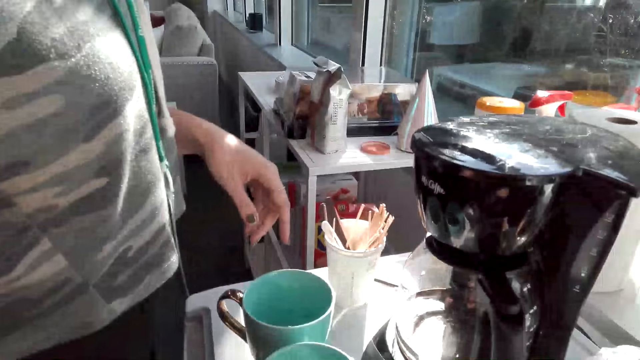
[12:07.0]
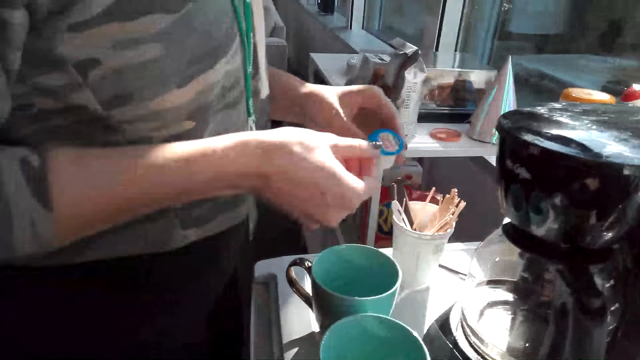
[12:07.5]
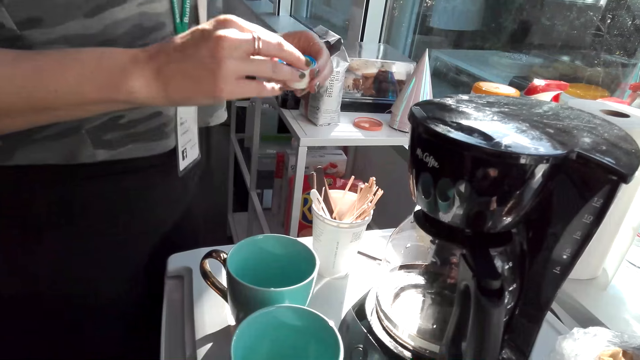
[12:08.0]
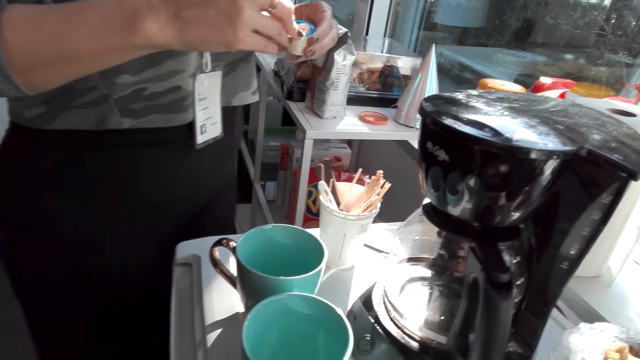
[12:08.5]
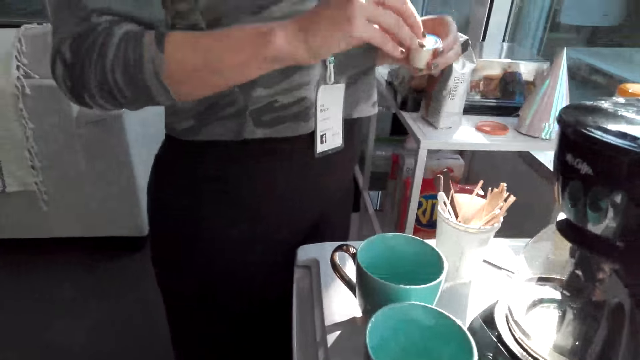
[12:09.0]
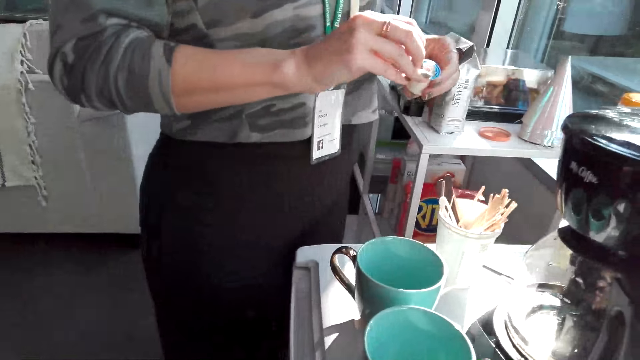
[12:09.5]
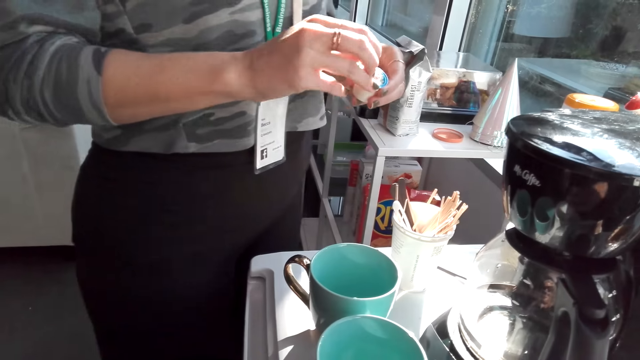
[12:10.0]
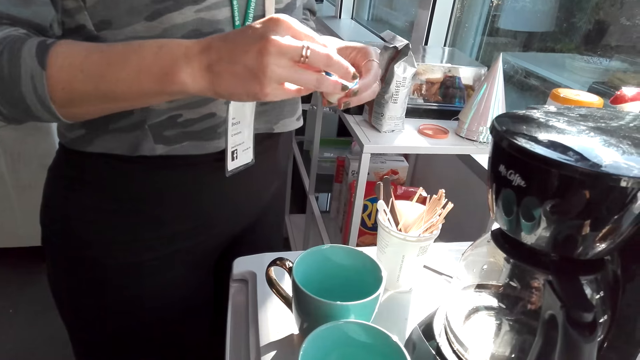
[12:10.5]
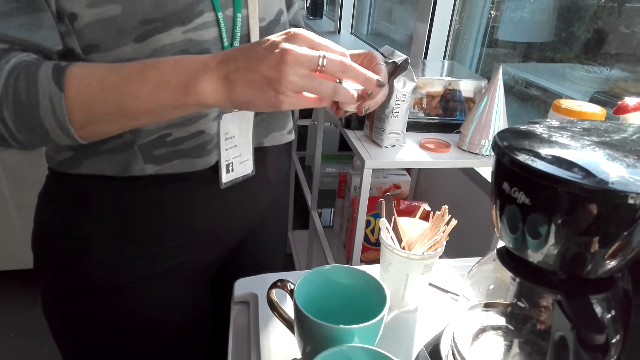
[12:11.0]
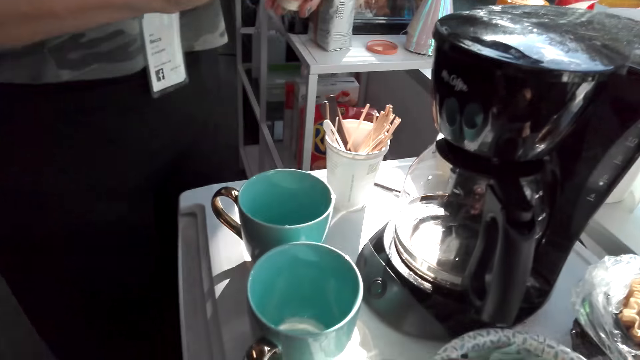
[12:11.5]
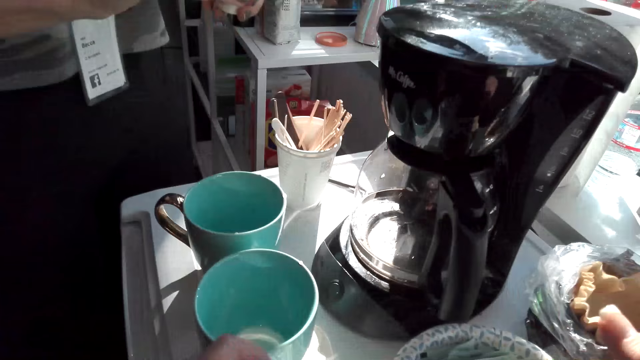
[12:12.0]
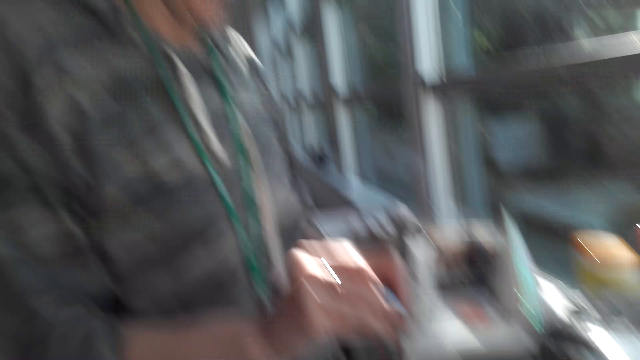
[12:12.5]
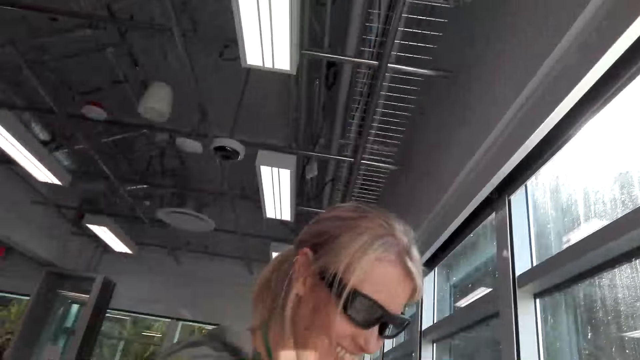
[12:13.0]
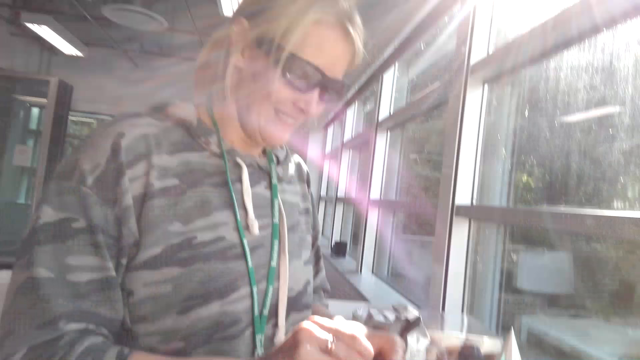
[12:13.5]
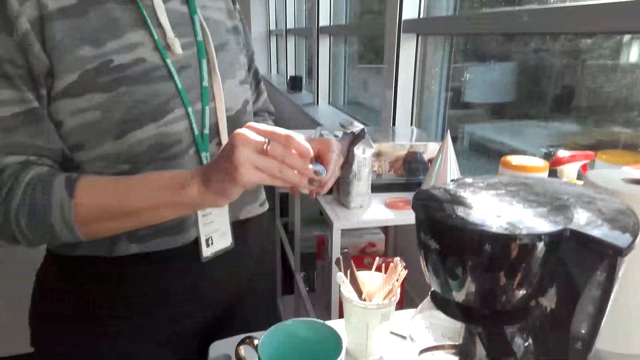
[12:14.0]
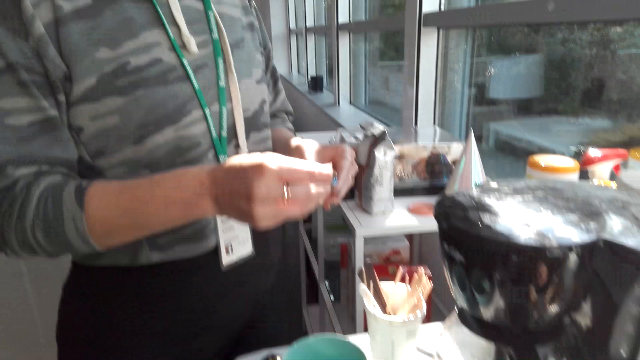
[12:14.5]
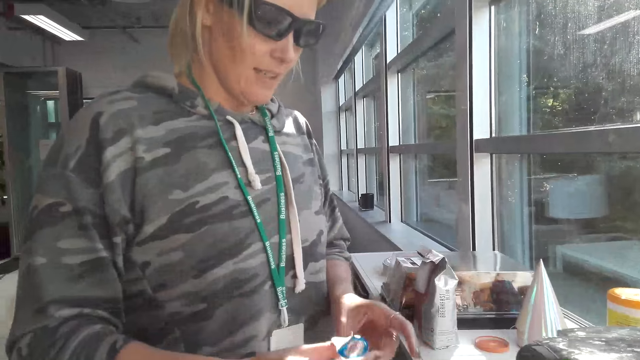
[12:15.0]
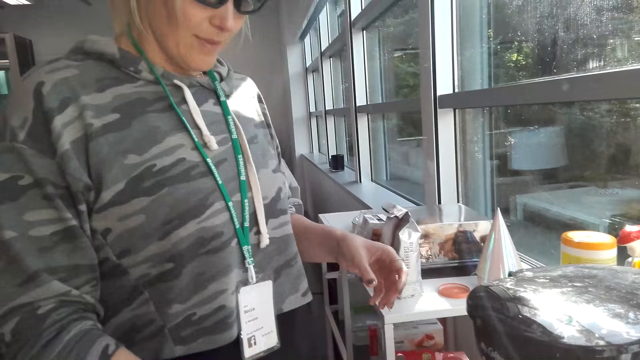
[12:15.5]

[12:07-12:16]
A person unseals cream and picks up something. The camera wearer talks with the person. They laugh. The person laughs.

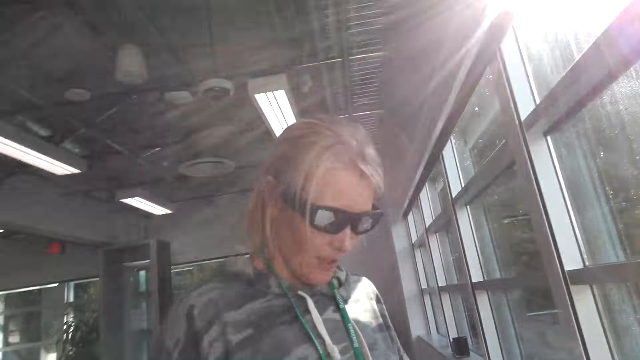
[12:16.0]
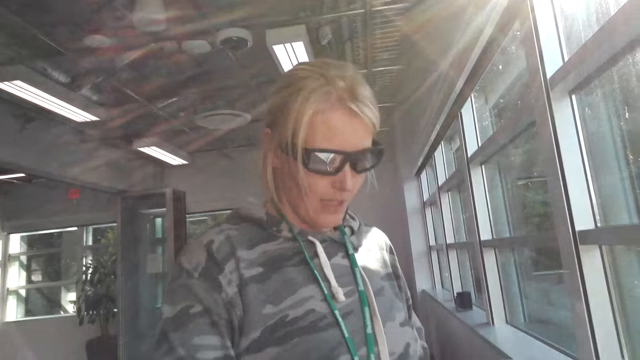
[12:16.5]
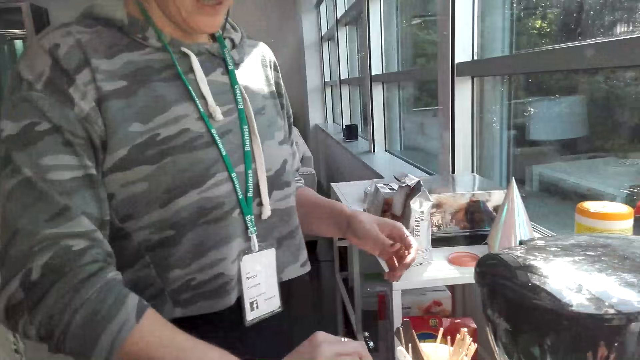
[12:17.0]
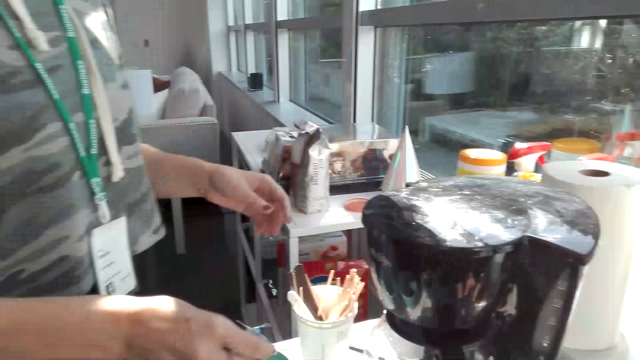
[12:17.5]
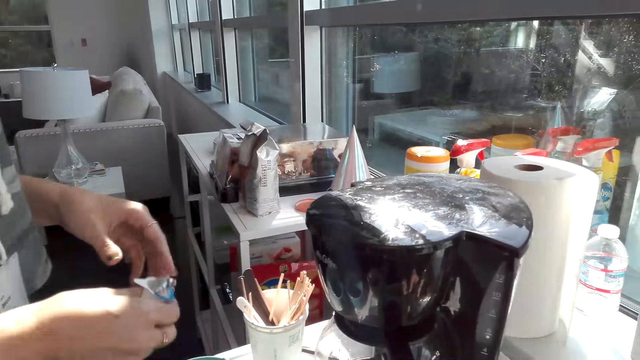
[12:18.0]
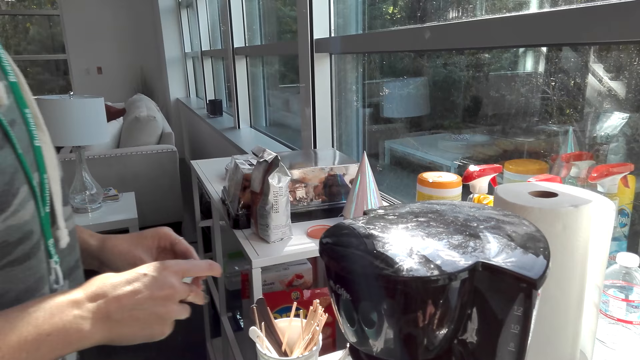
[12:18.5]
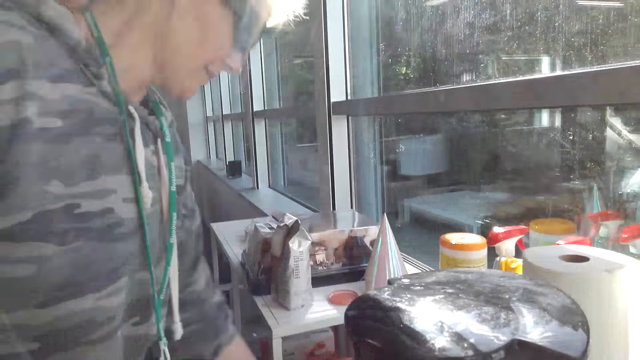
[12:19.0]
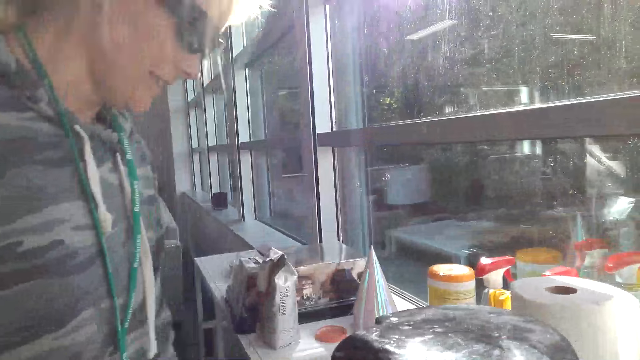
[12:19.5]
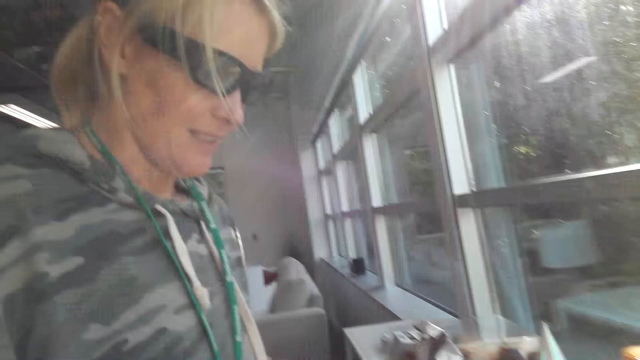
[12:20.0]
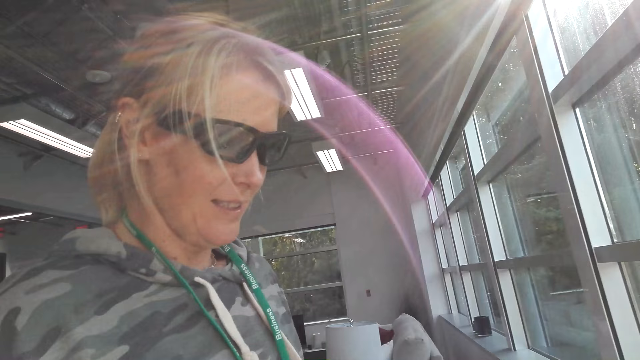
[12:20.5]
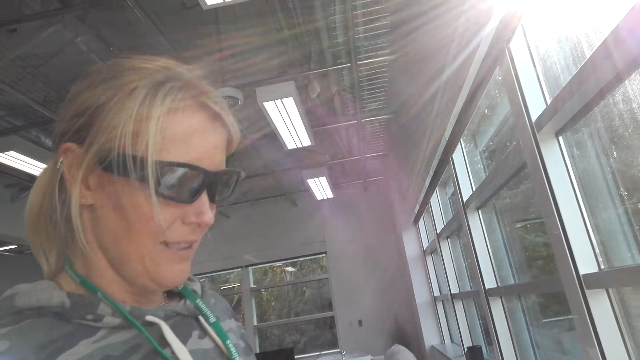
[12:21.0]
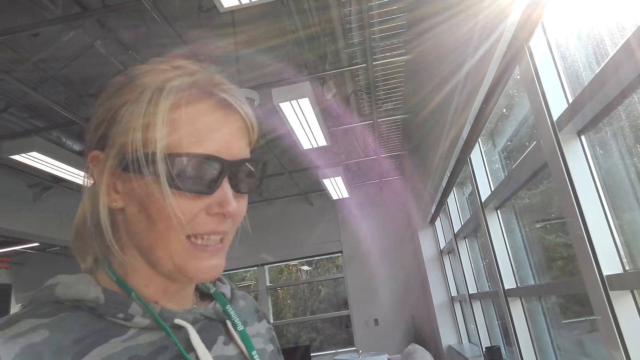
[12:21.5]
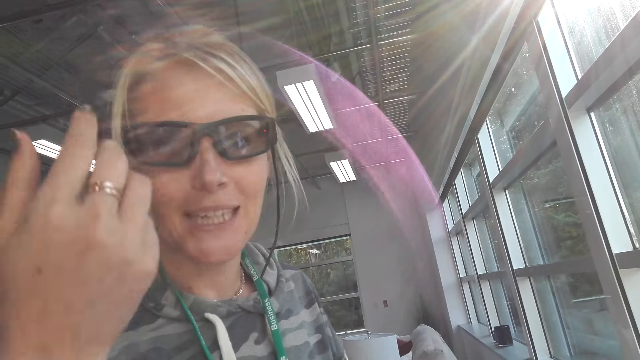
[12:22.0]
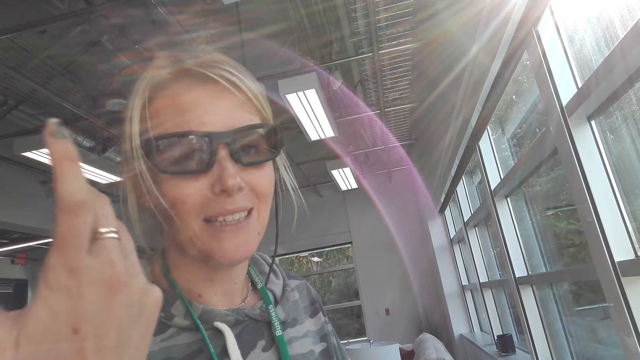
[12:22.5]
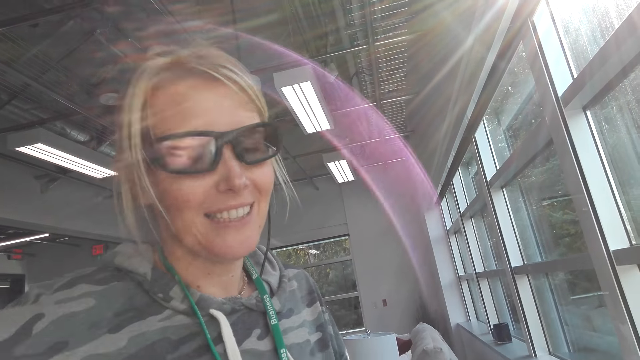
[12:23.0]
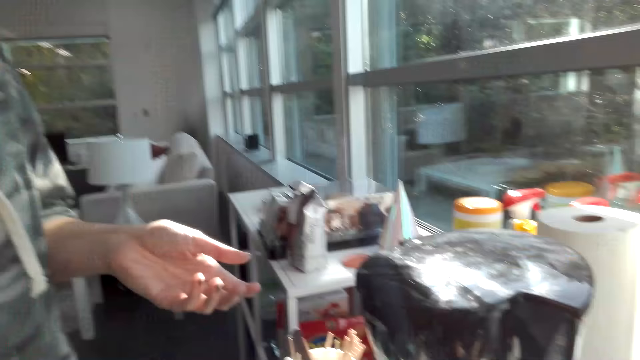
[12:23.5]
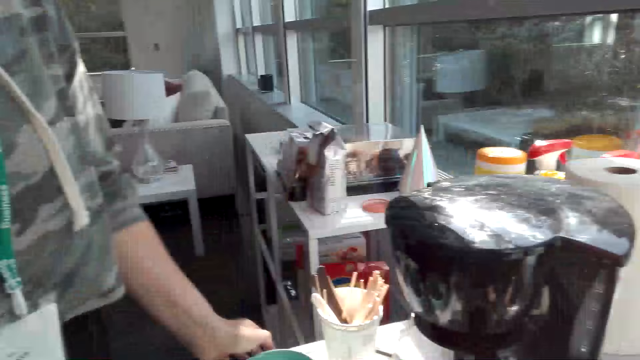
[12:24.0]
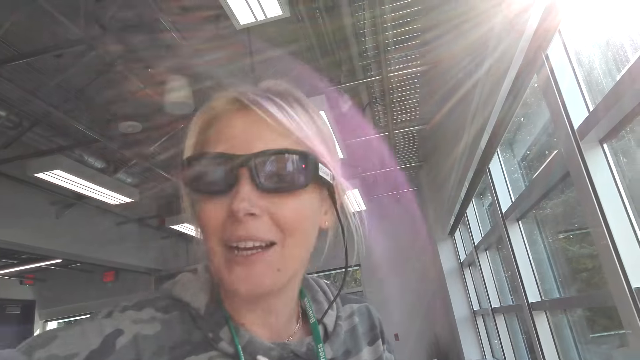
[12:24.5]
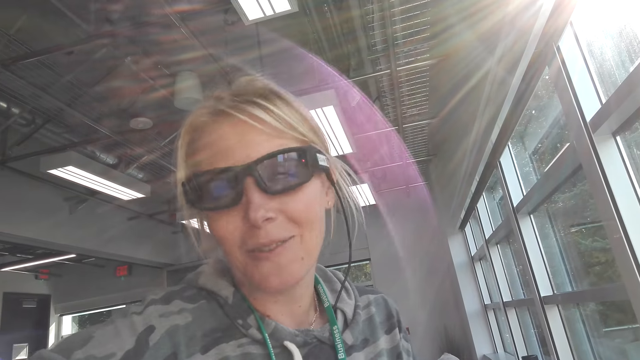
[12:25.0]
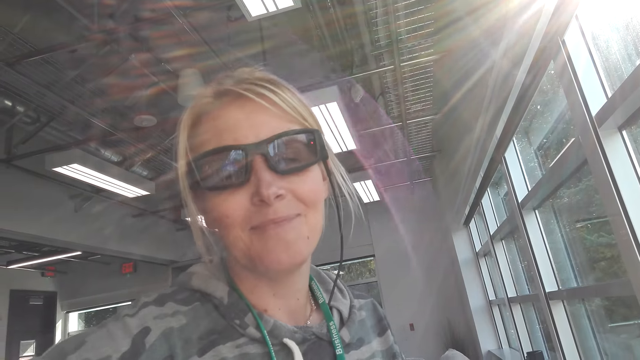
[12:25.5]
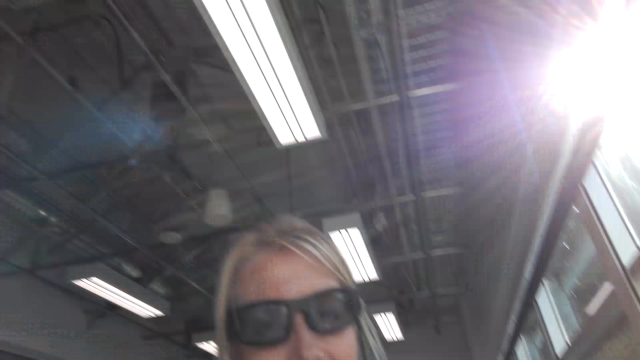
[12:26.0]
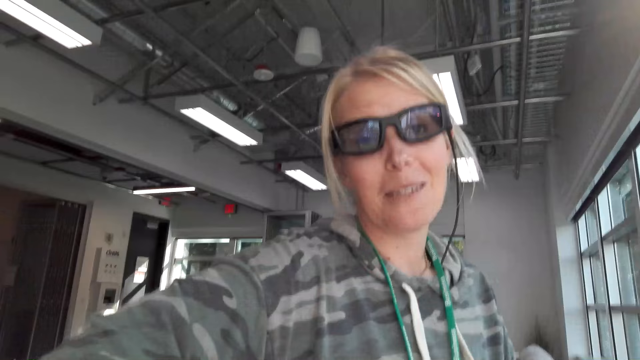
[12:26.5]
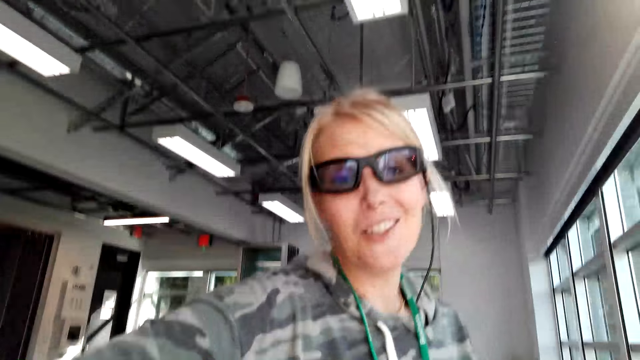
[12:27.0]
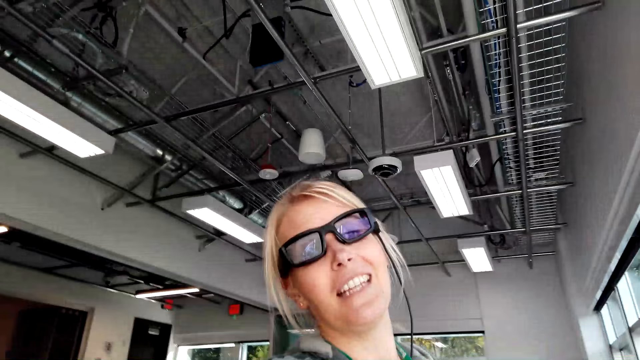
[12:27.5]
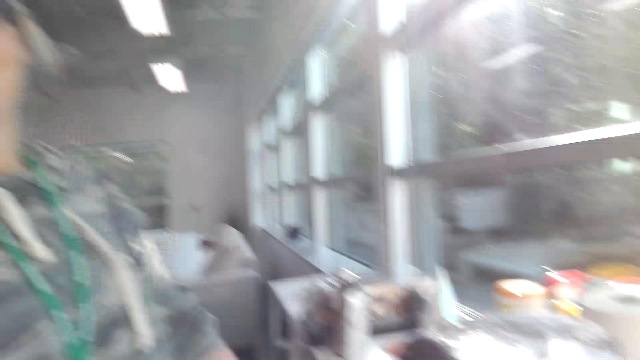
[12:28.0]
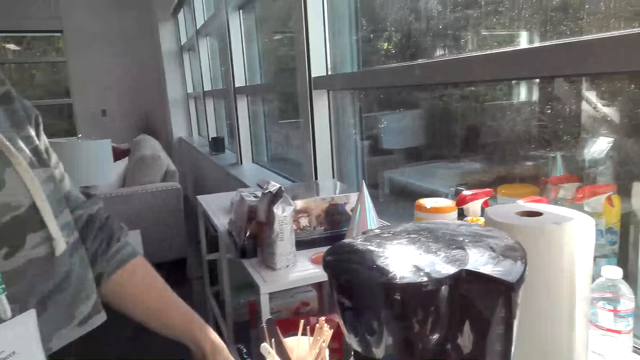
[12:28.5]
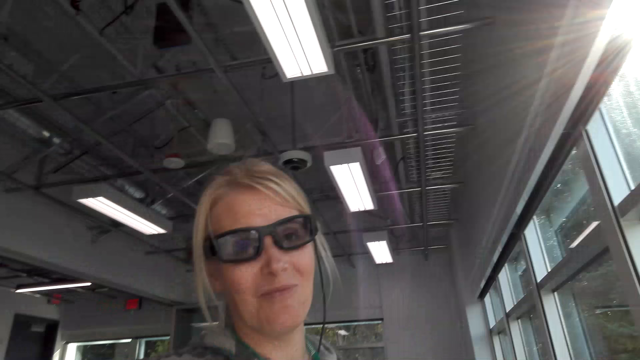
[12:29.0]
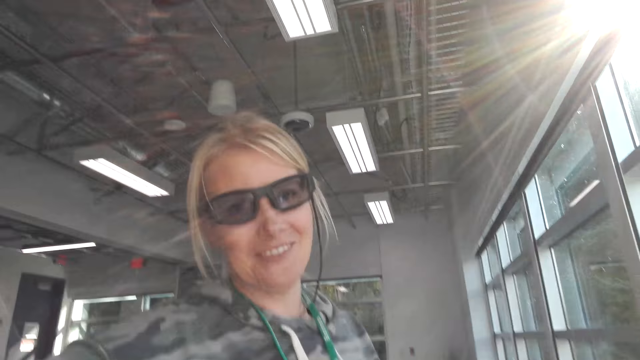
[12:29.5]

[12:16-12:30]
A person talks with the camera wearer. The person throws away the cream container. The camera wearer talks with the person. The person talks with the camera wearer and moves a hand. The camera wearer talks with the person. The person talks with the camera wearer.
